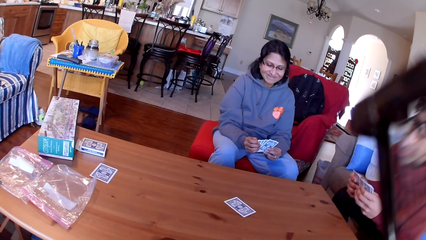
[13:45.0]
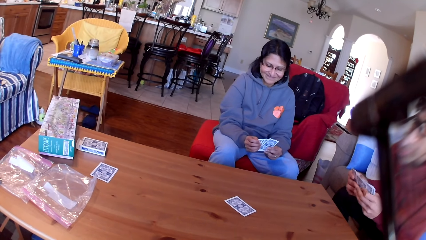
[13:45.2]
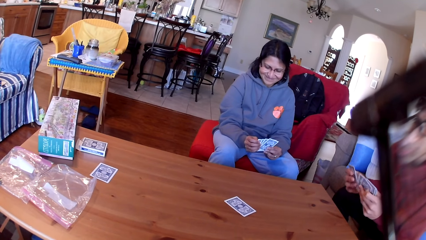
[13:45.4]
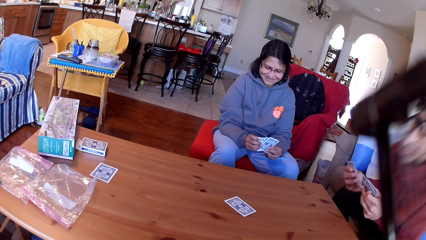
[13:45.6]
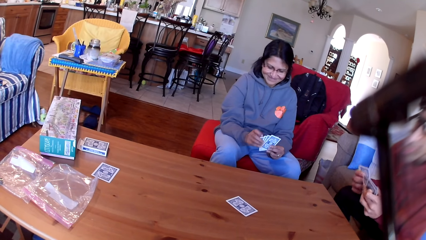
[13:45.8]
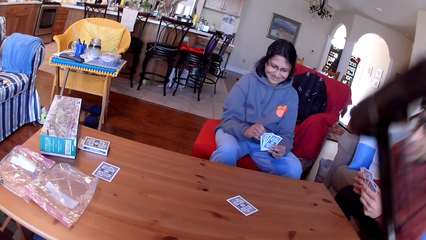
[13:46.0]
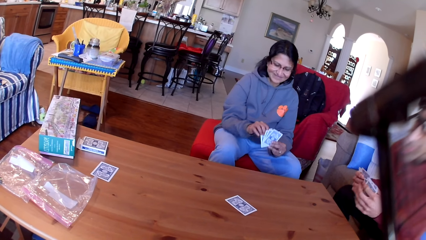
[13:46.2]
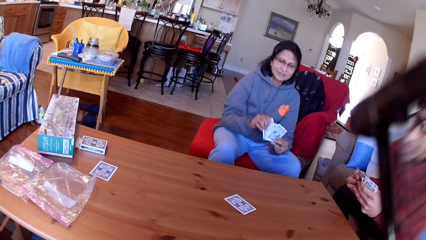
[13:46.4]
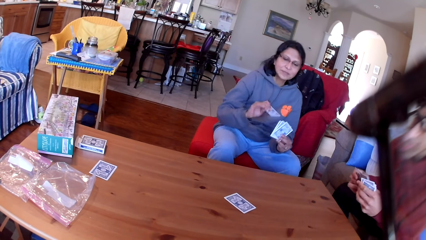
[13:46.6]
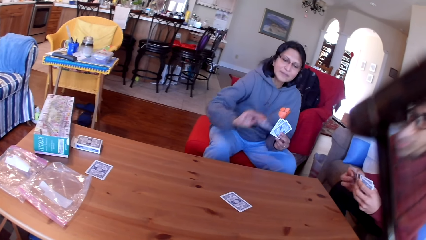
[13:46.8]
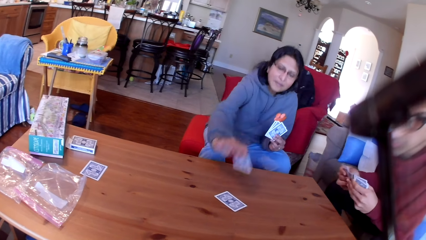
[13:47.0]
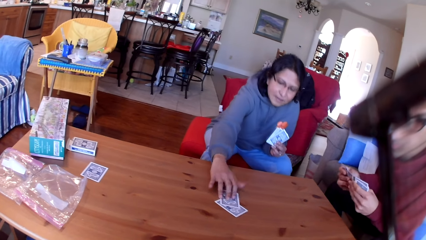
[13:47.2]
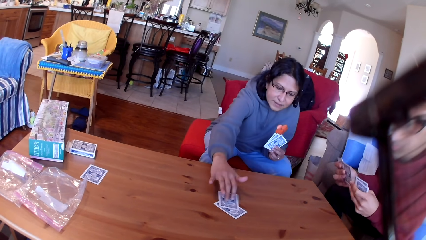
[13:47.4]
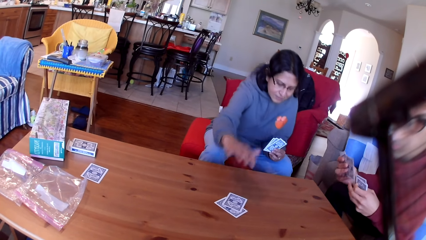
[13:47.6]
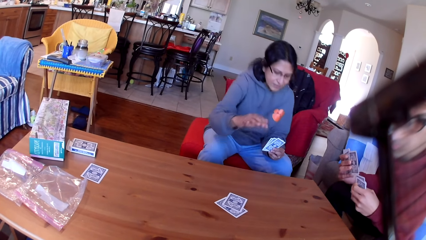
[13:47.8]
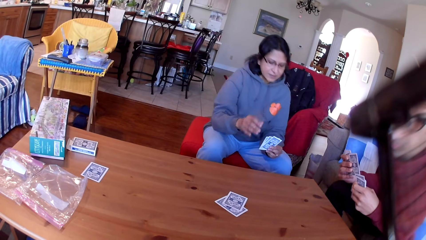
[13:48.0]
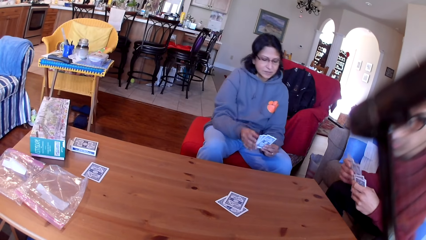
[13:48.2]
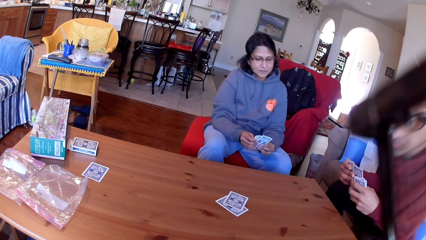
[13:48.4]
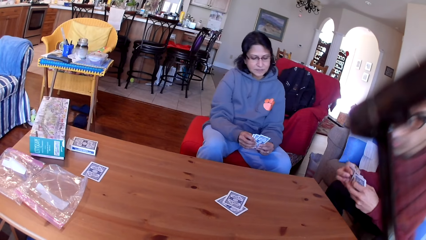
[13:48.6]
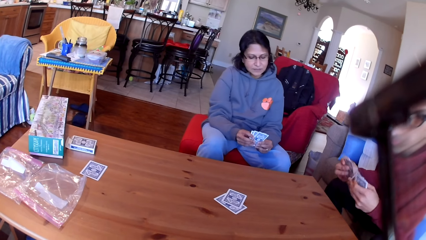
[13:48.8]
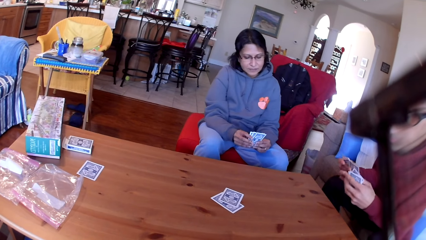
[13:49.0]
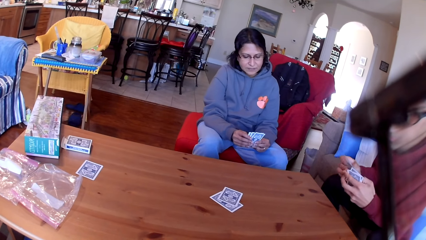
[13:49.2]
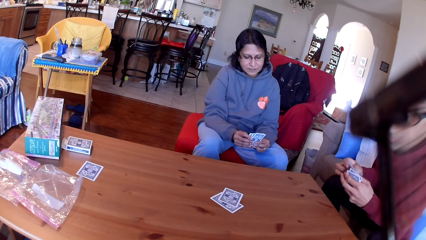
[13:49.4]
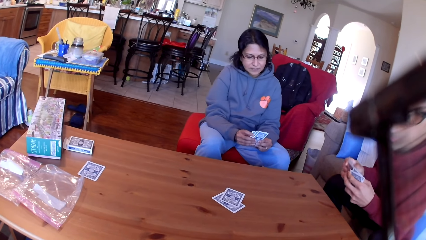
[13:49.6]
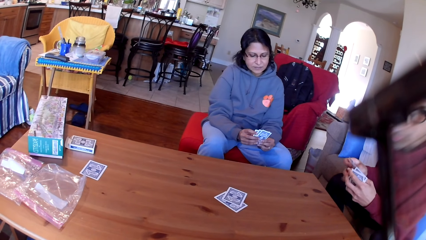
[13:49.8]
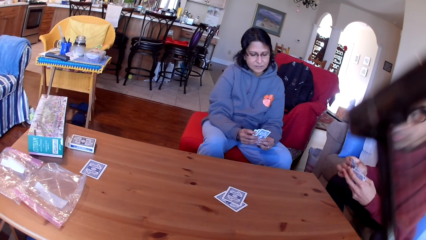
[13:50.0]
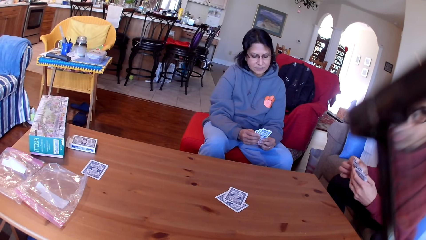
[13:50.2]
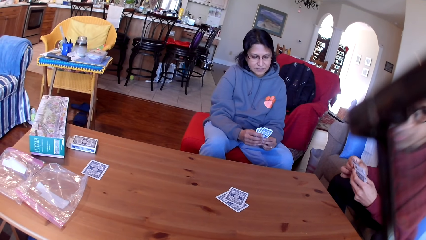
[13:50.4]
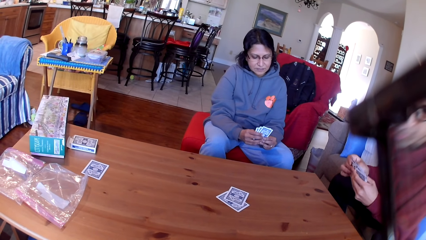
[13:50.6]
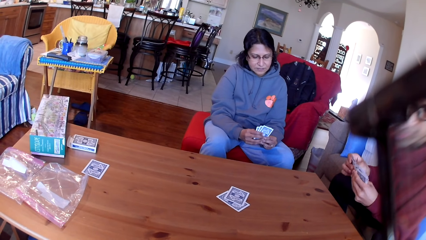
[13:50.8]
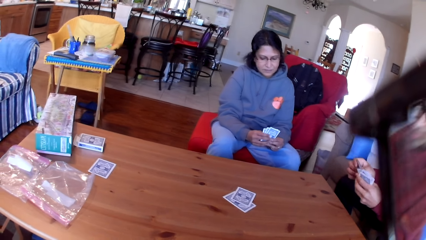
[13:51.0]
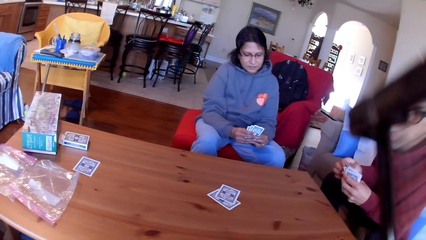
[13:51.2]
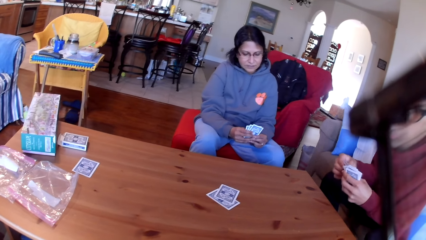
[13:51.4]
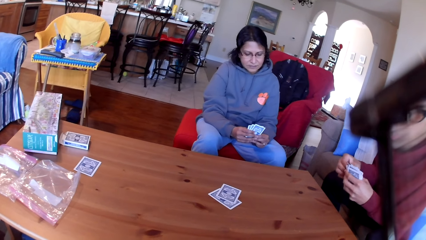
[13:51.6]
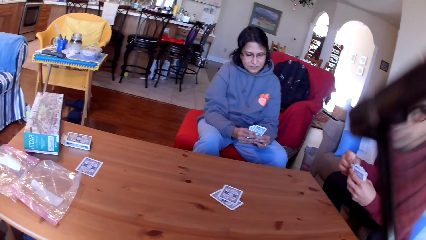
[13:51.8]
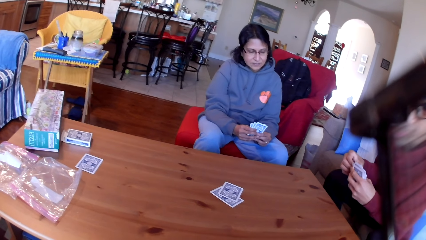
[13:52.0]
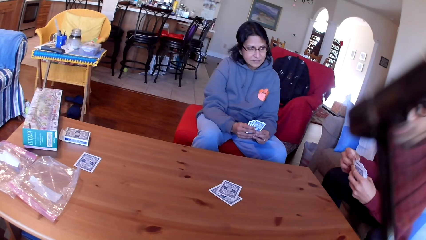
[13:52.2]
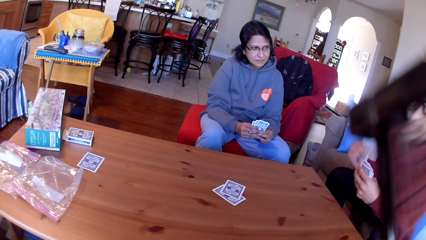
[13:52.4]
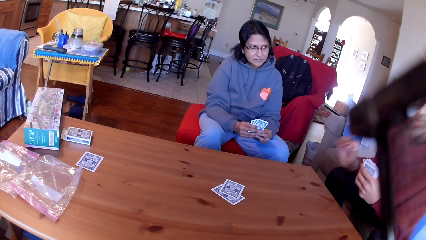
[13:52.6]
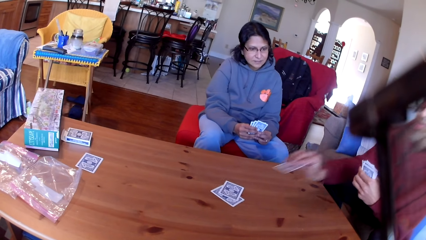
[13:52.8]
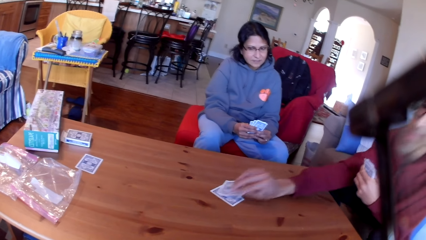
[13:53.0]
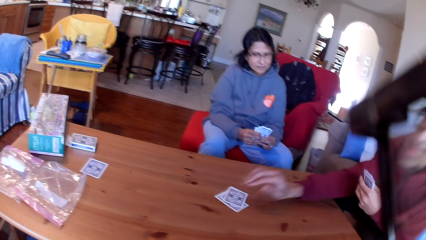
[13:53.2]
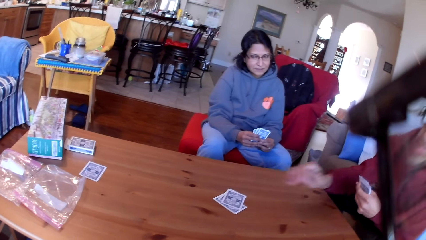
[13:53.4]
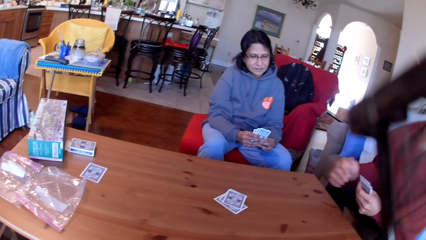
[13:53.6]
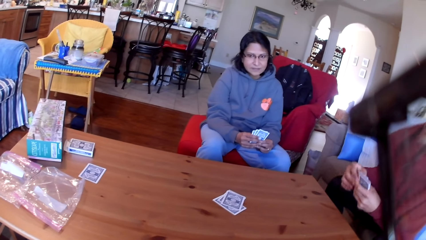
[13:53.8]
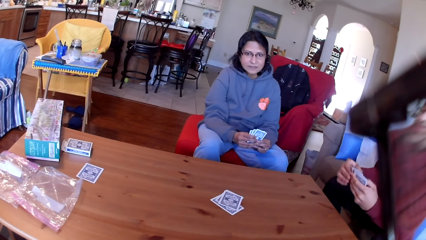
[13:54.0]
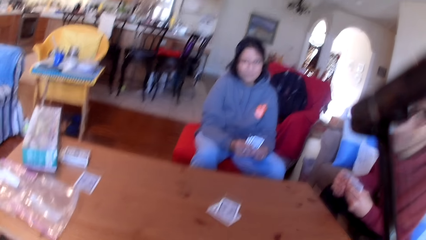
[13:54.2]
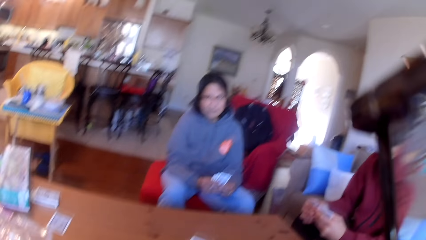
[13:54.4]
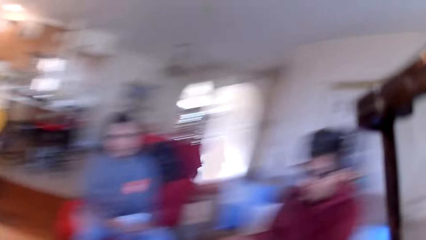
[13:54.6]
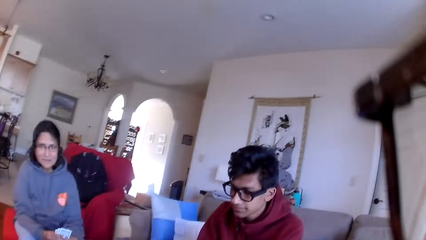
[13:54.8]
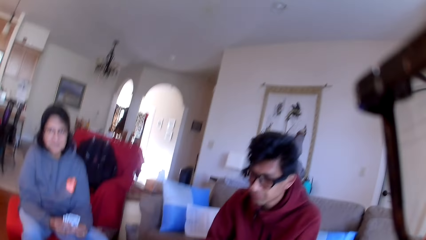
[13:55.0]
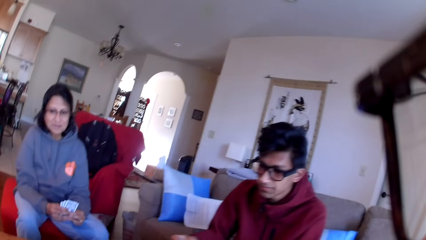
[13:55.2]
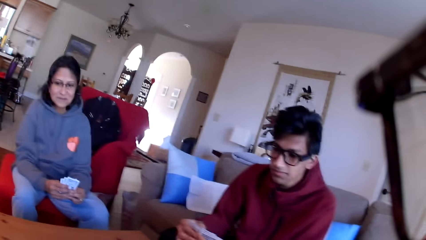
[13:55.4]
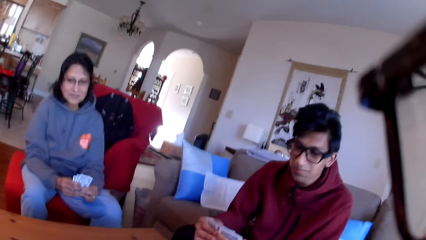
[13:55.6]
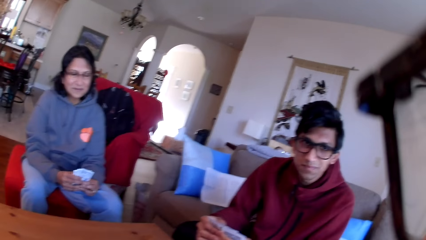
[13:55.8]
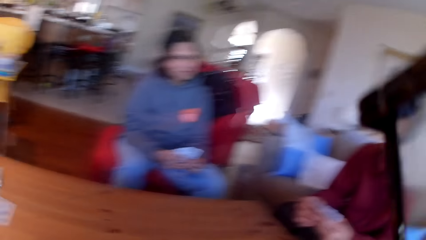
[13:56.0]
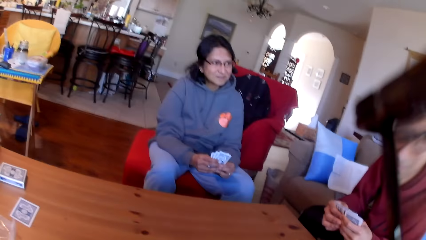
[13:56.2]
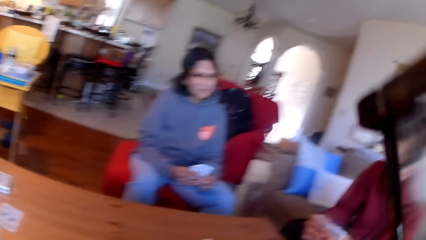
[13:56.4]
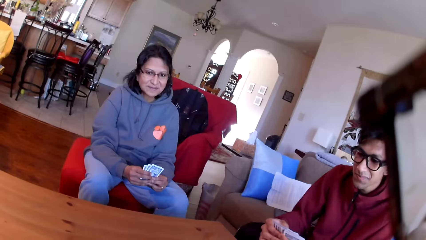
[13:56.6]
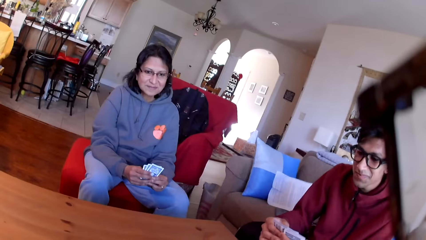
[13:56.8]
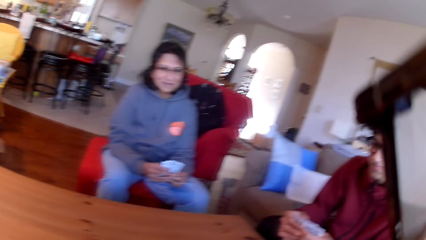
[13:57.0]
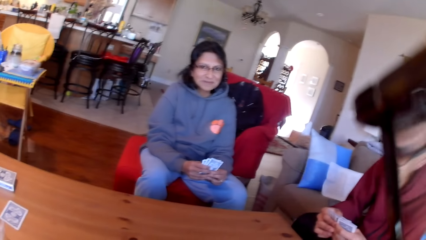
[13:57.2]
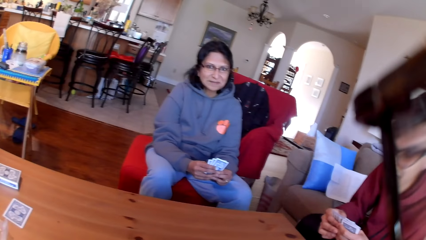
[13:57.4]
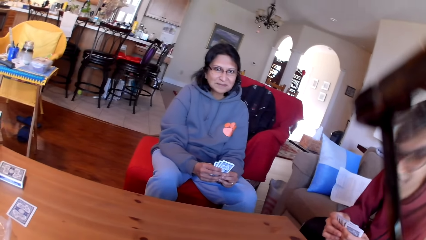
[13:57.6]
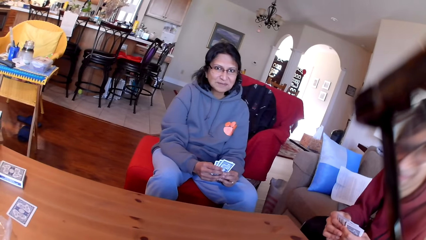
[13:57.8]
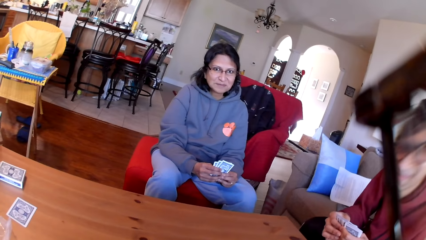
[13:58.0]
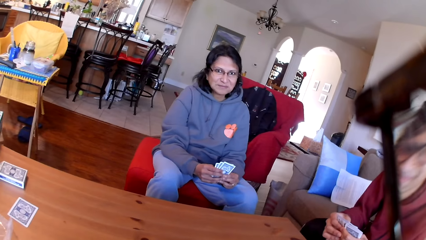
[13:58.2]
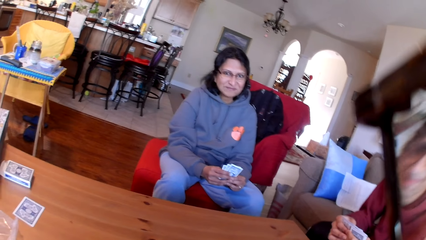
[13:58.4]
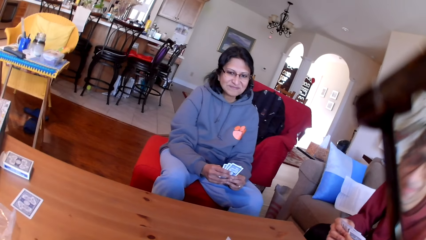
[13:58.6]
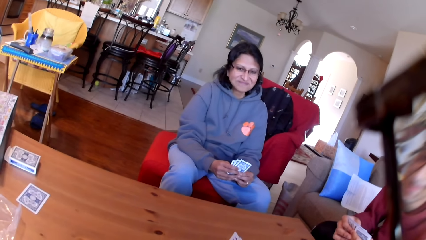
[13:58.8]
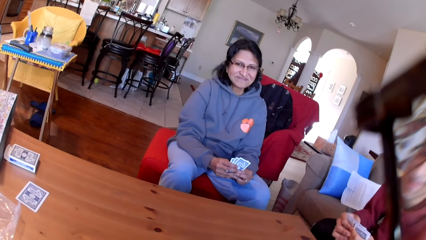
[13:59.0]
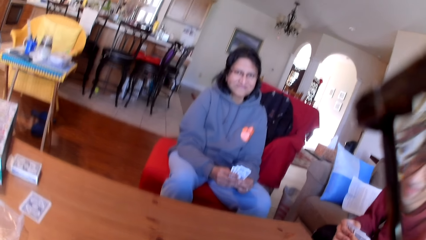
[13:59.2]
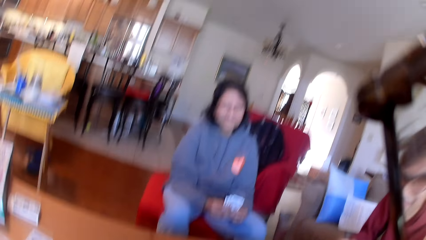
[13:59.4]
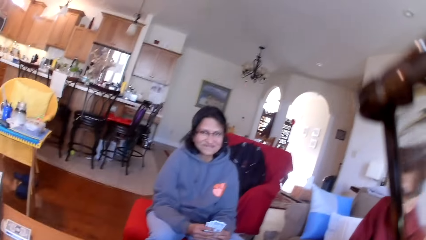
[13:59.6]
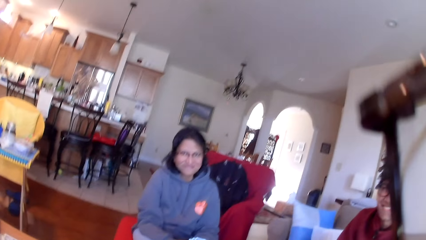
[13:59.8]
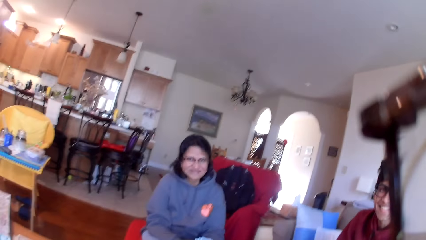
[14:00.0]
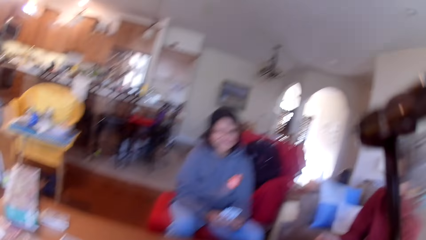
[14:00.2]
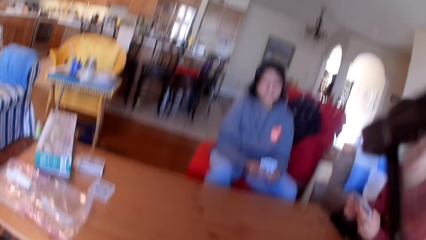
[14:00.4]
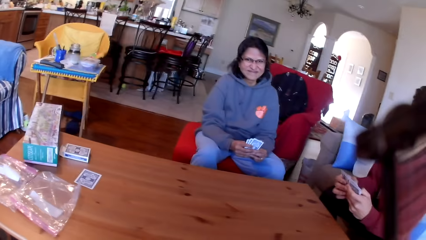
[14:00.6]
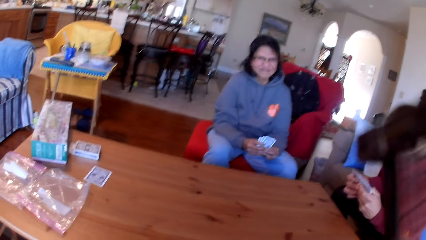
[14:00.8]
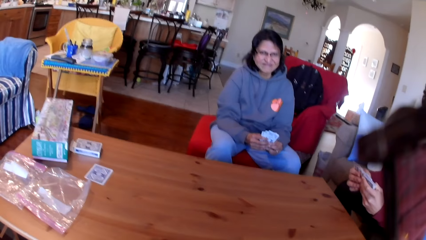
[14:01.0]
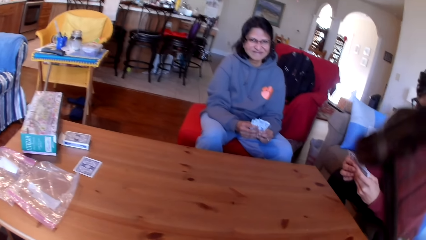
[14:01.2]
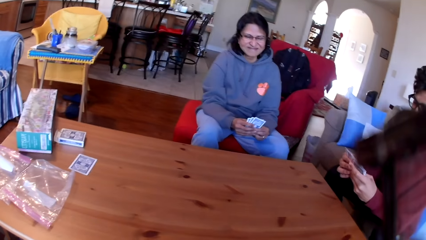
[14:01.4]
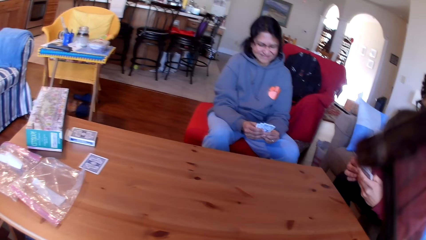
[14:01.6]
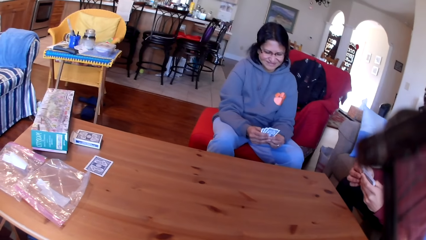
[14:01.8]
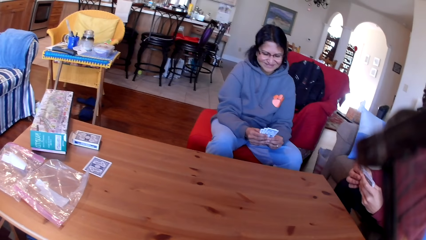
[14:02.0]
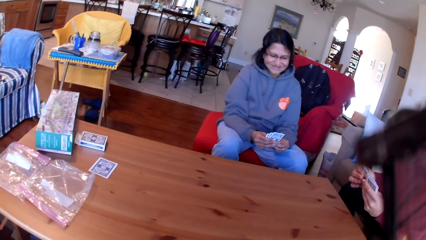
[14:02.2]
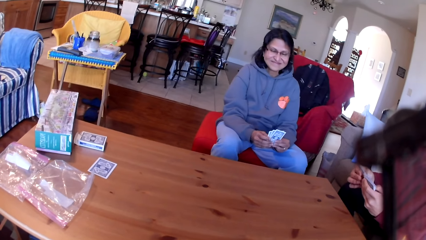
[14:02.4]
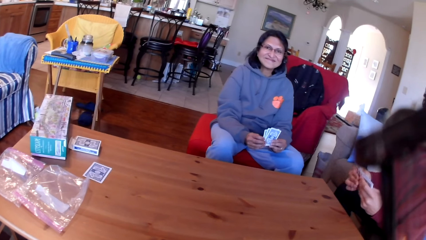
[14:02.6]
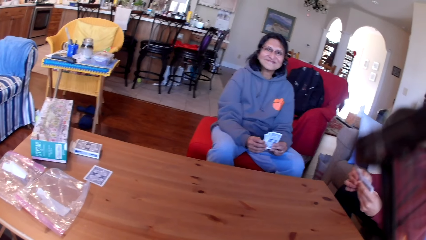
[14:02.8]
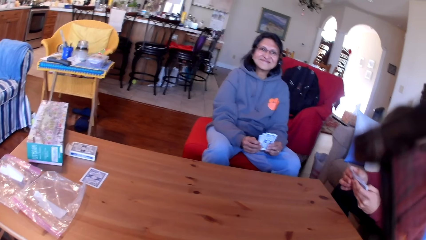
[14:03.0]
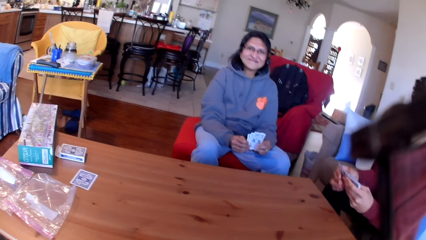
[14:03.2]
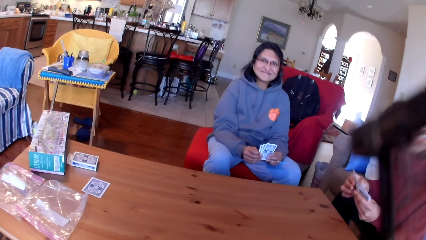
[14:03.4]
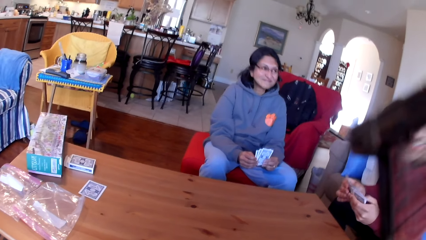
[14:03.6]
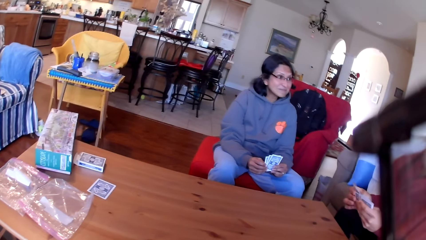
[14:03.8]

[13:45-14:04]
A woman places a card on the table. A man moves the cards in his hands. The man places a card on the table. The camera wearer looks around the house, and stares at the woman and the man in the house. The man moves the cards in his hands.
